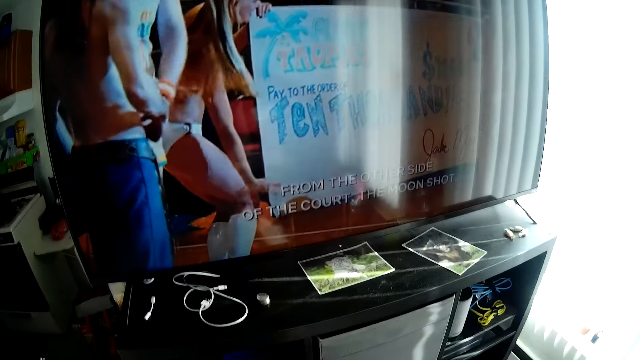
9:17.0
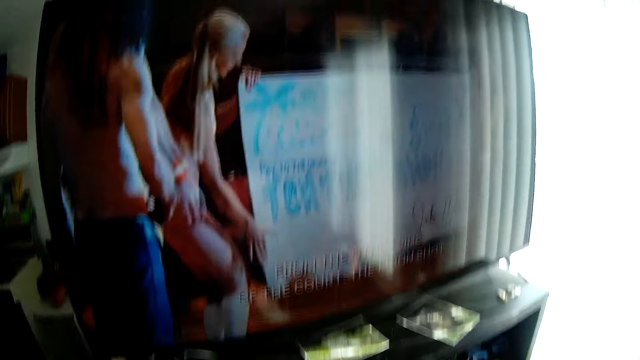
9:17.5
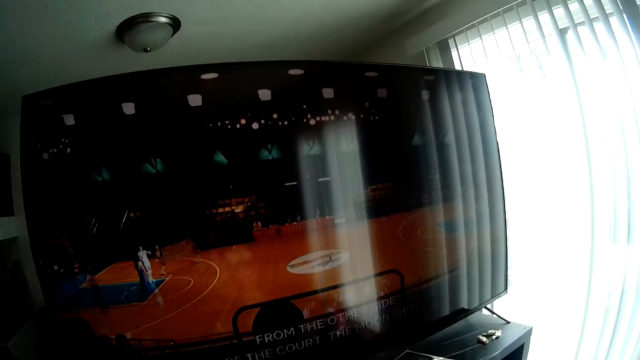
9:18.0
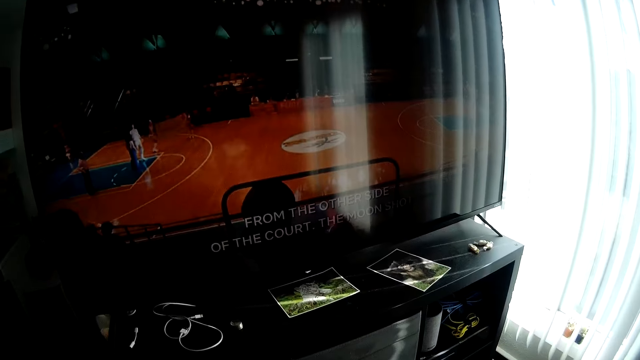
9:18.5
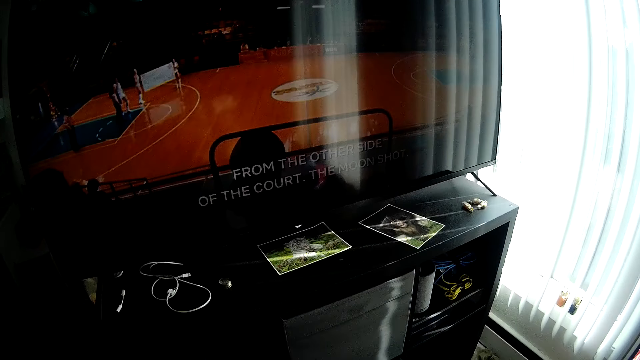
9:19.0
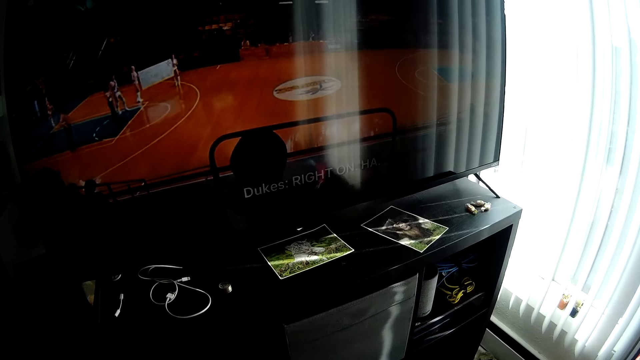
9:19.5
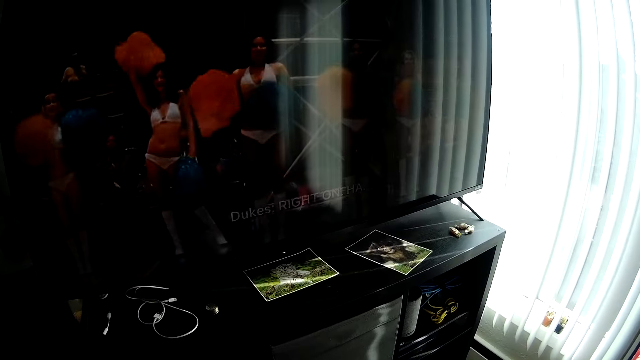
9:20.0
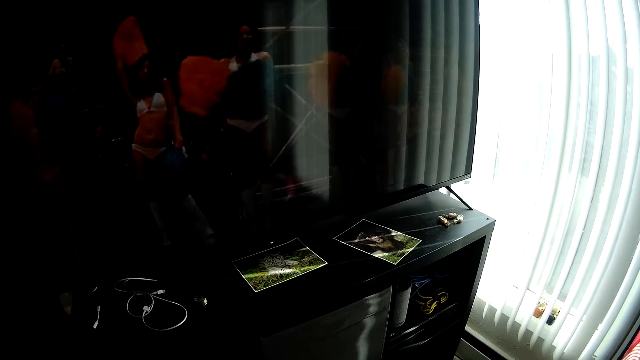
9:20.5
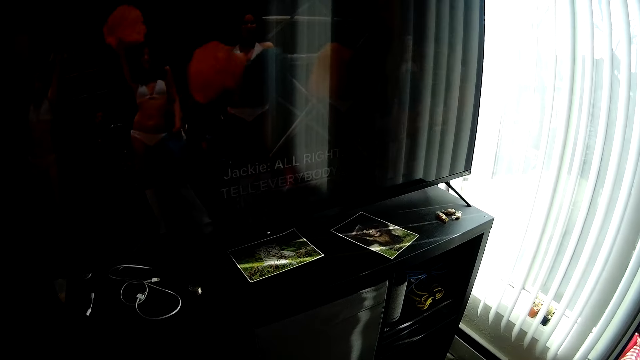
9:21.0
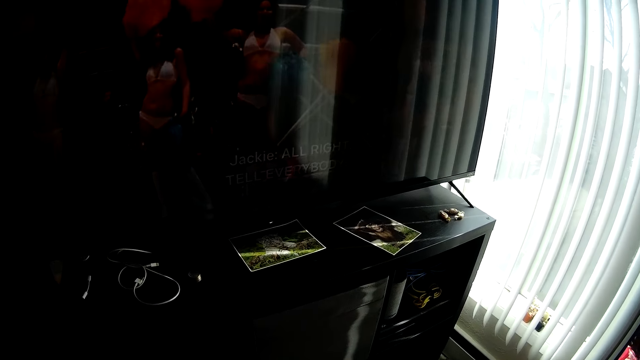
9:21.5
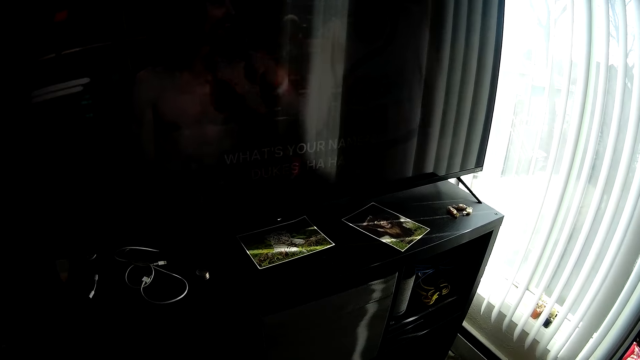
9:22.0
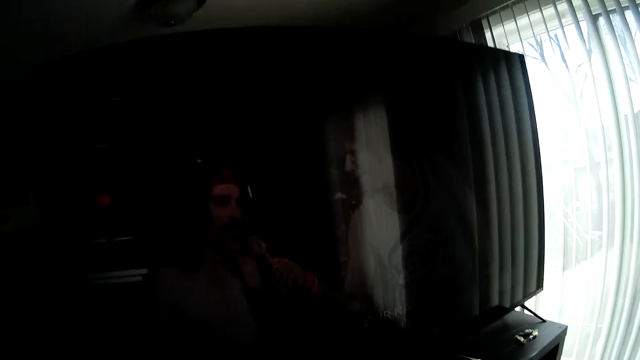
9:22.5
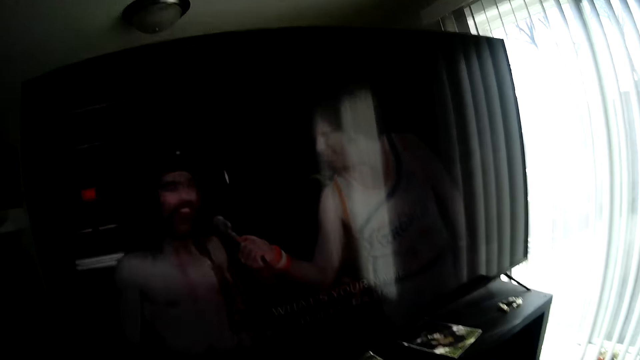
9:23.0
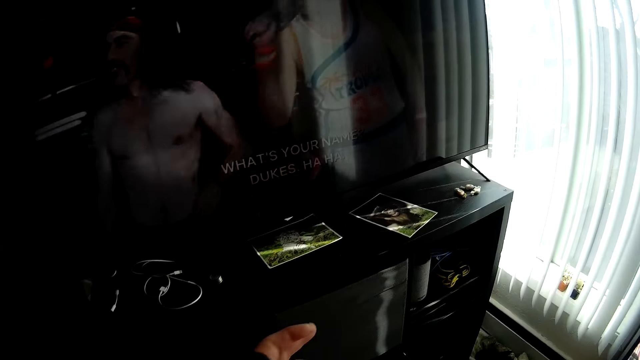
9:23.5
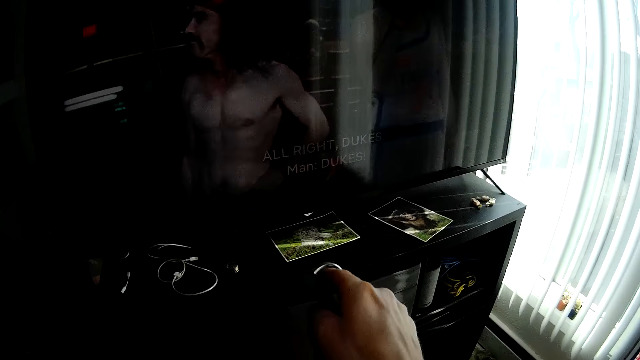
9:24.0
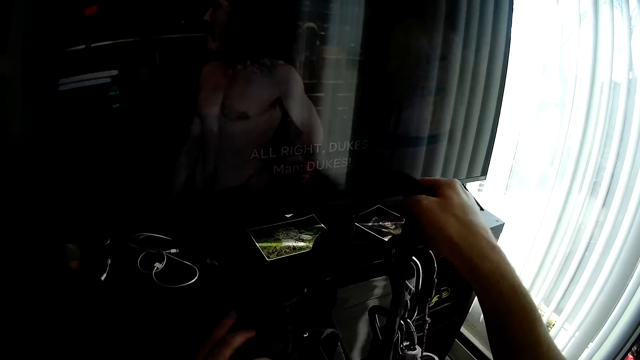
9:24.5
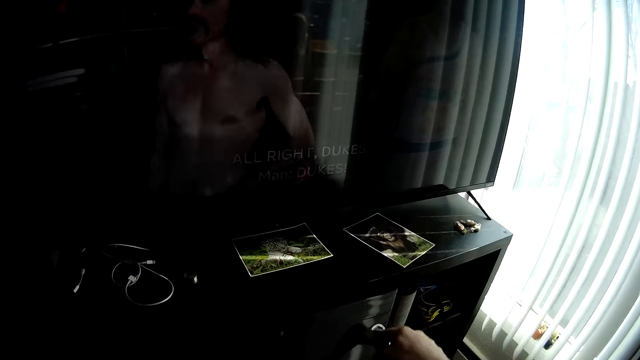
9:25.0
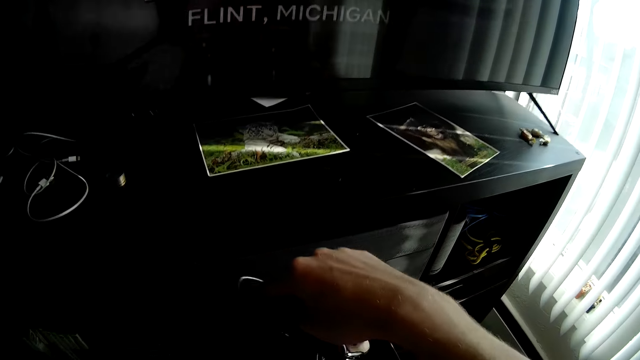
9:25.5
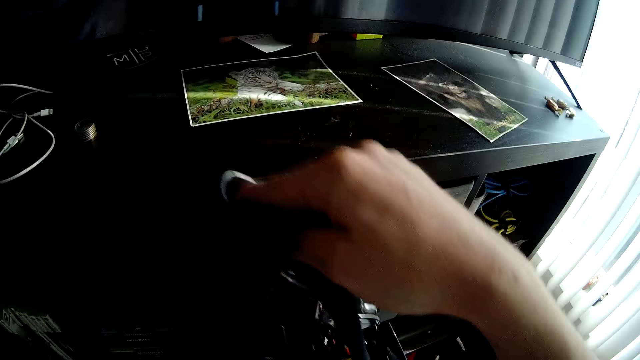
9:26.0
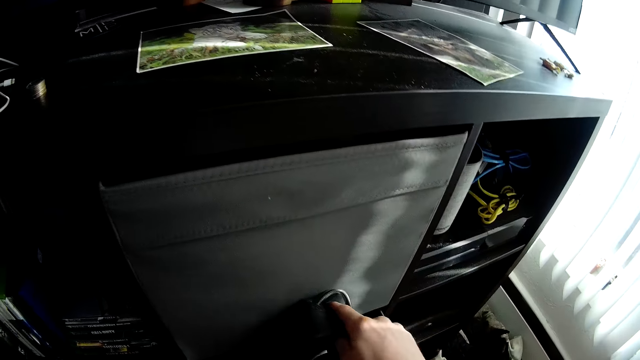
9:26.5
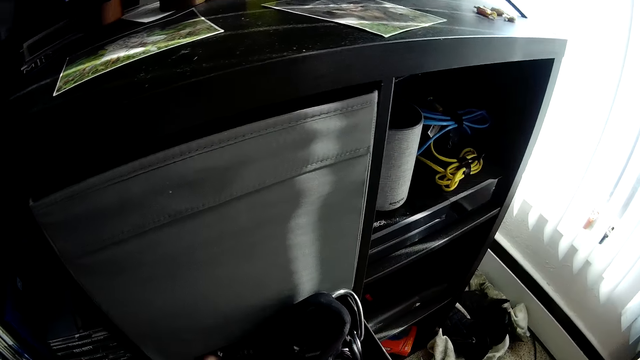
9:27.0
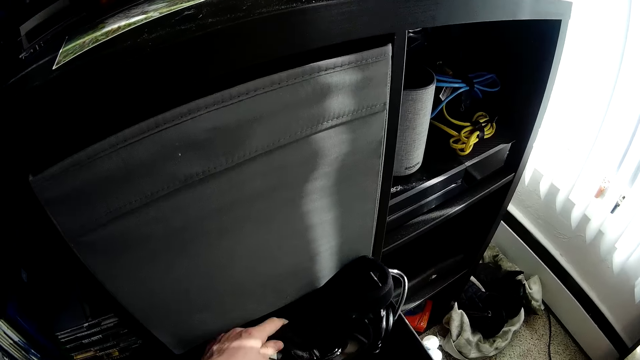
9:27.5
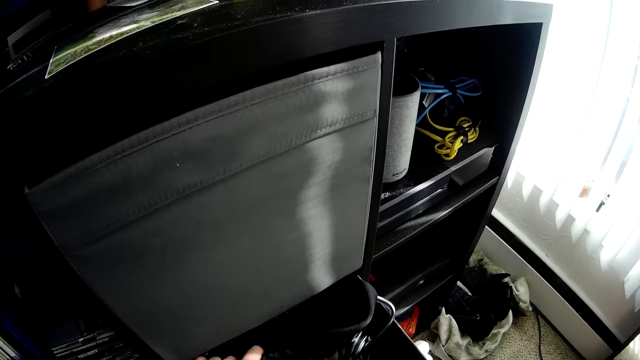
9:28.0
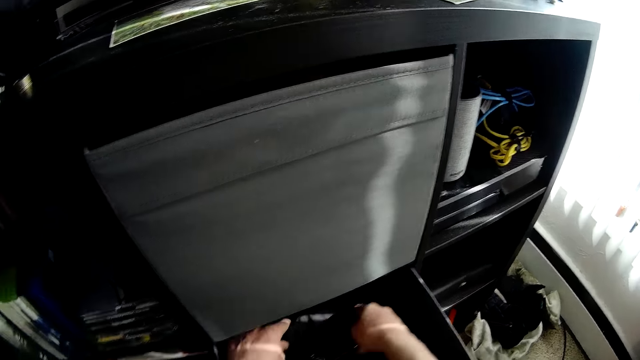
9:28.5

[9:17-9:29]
The camera wearer puts a bag in the drawer cabinet with his right hand.

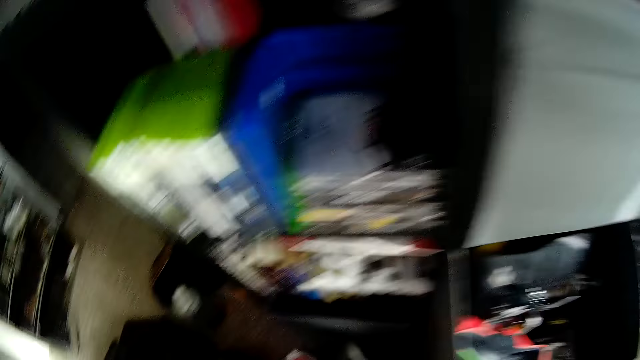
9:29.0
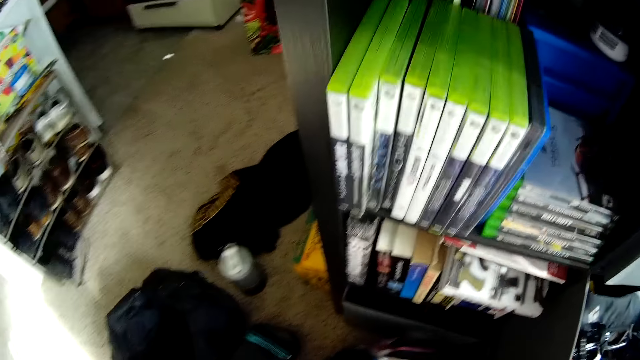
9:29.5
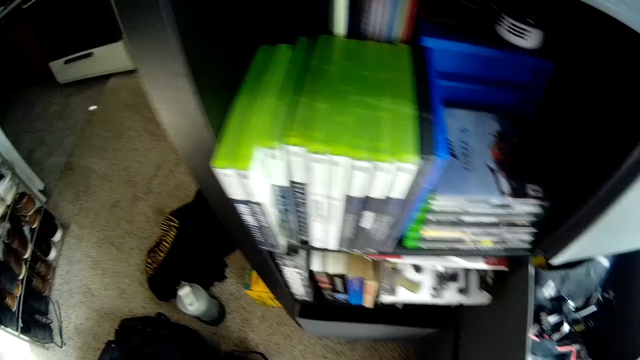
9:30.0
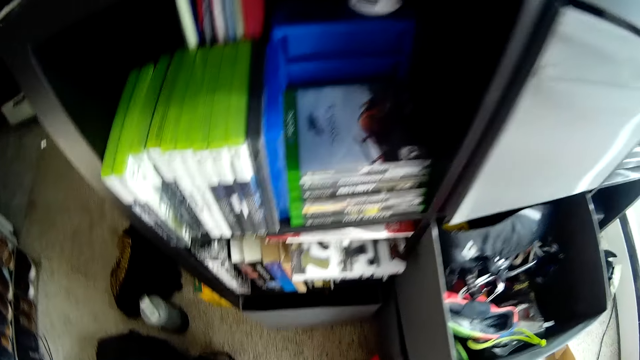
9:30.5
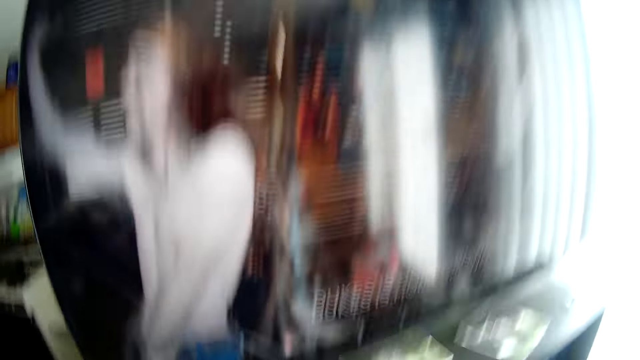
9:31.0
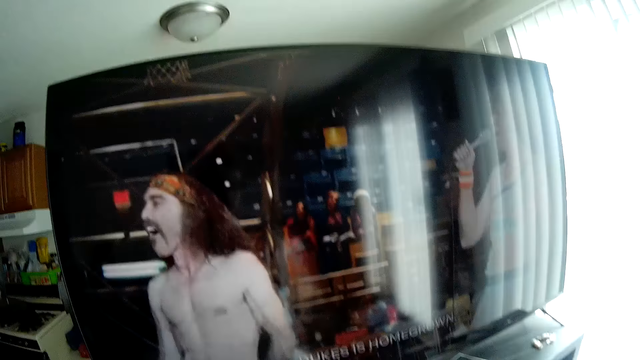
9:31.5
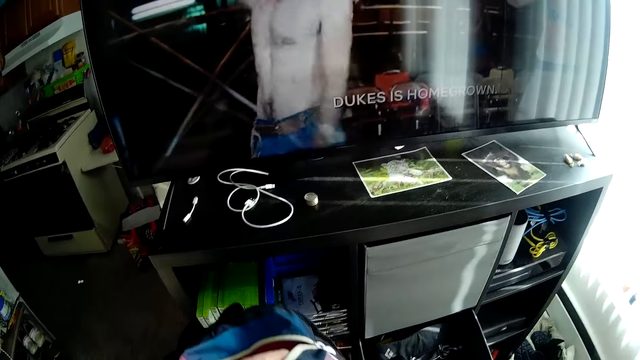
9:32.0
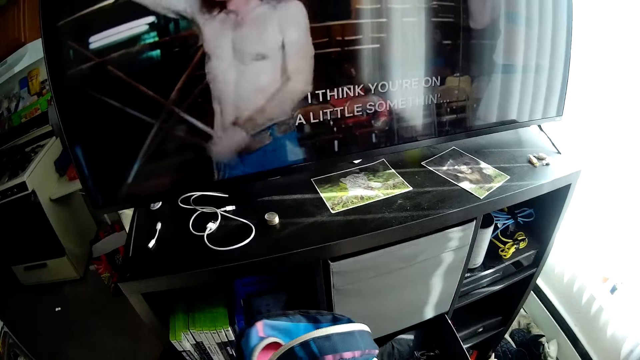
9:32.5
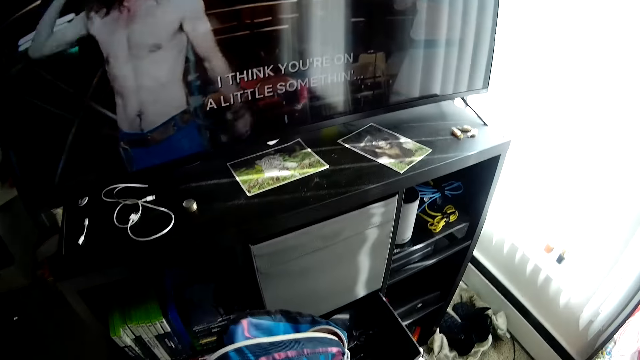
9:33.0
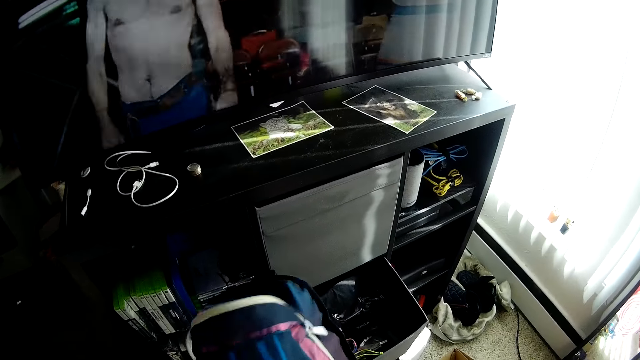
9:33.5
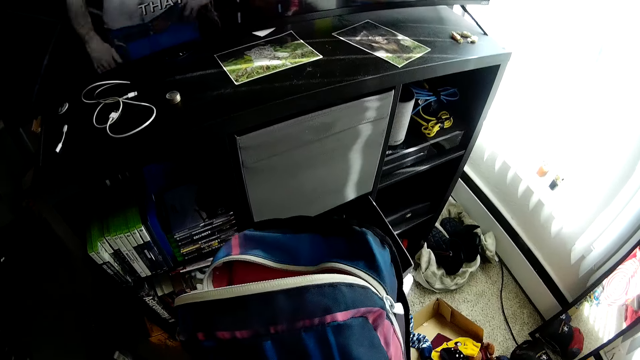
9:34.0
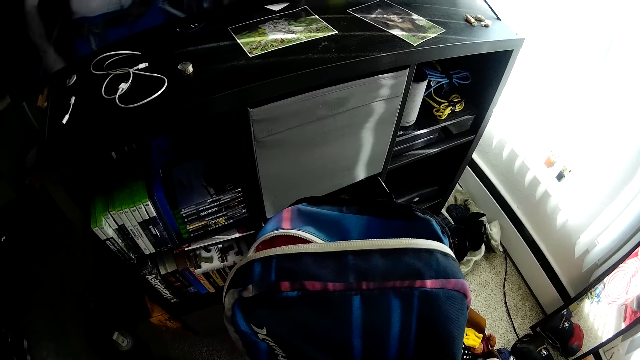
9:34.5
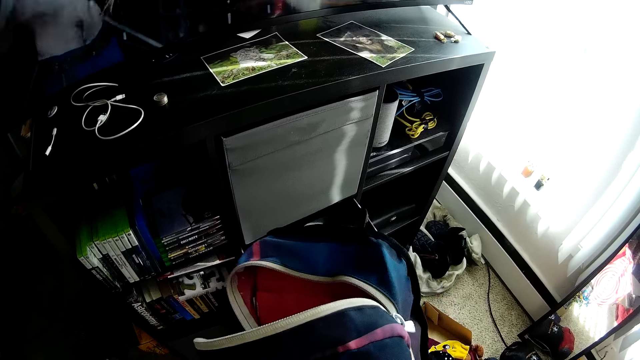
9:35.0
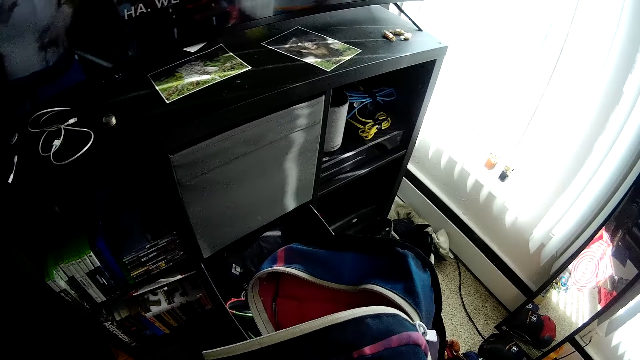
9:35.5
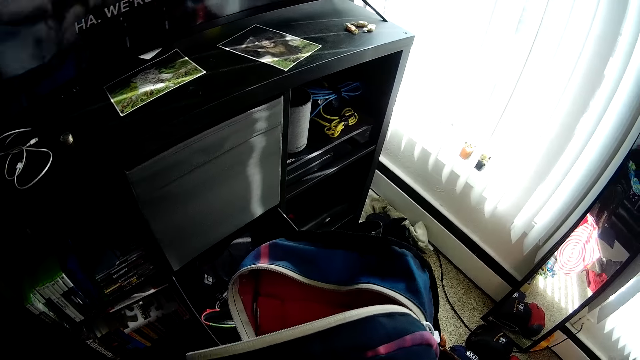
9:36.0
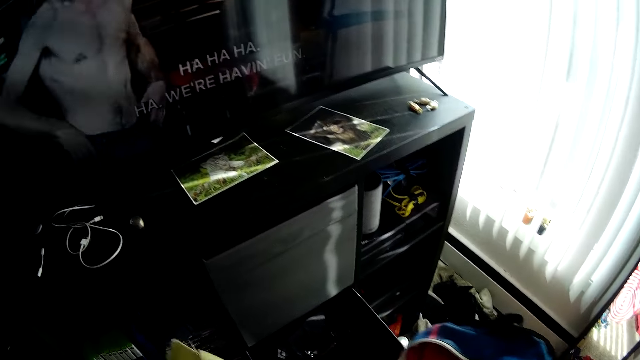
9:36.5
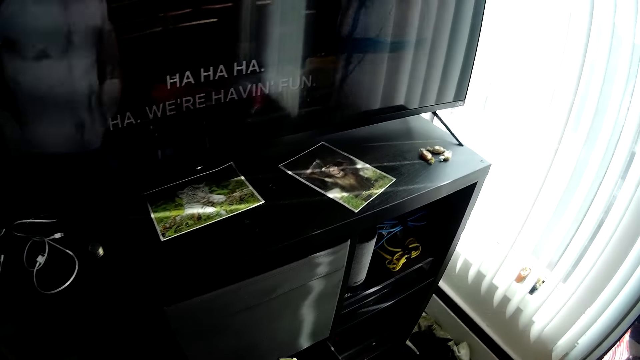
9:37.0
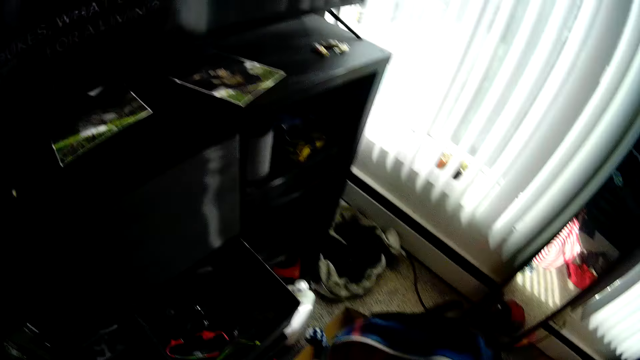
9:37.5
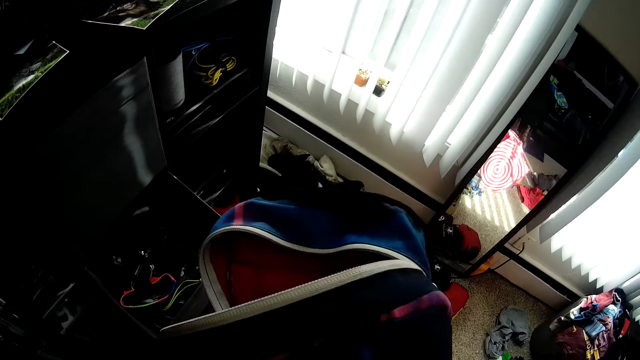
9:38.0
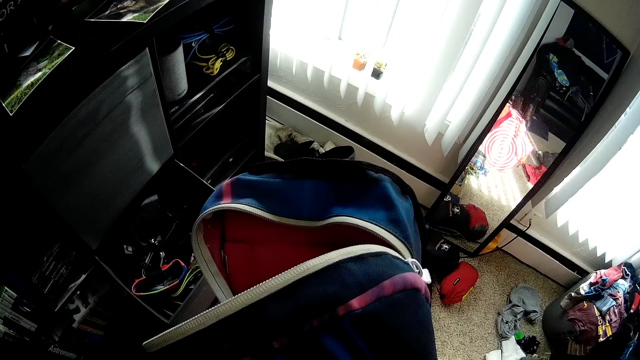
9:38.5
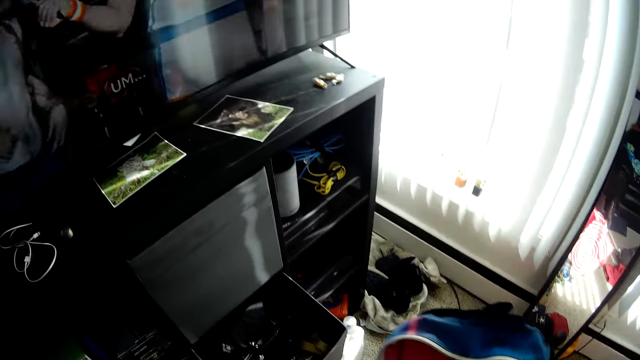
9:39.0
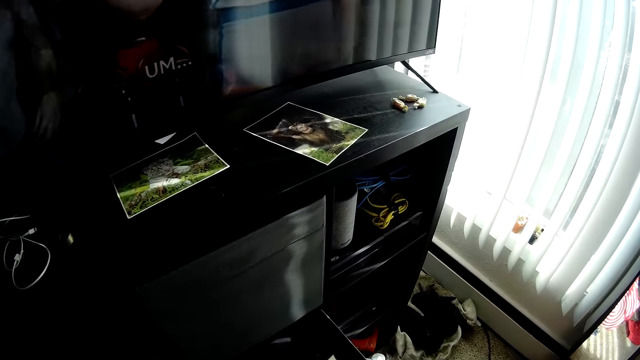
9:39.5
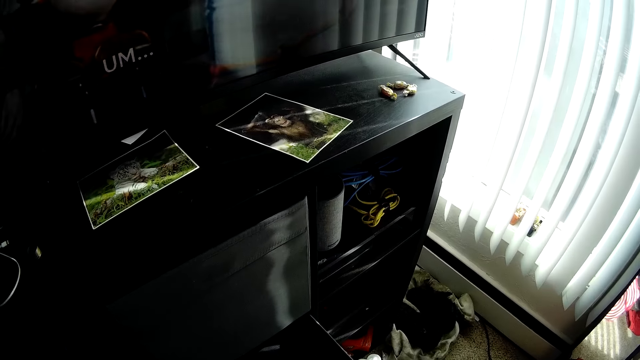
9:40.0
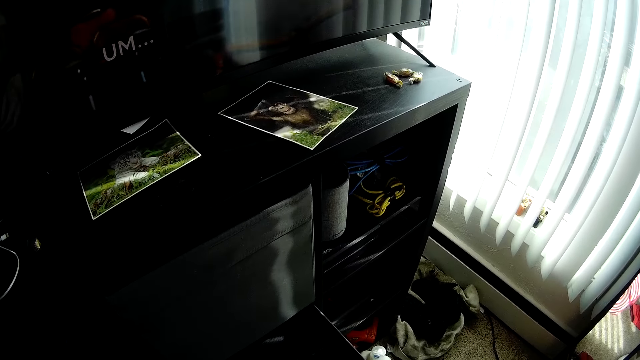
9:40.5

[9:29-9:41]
The camera wearer lifts his bag pack from the floor with his right hand. He watches the television. He holds the backpack.
